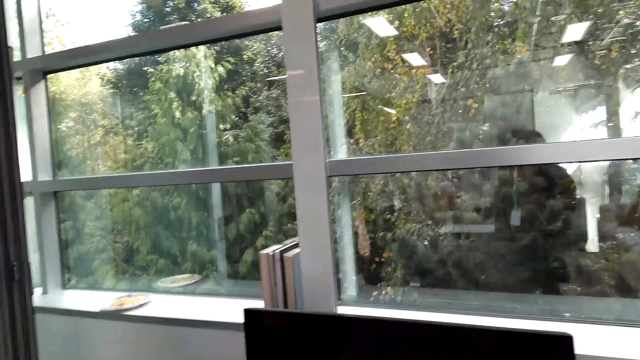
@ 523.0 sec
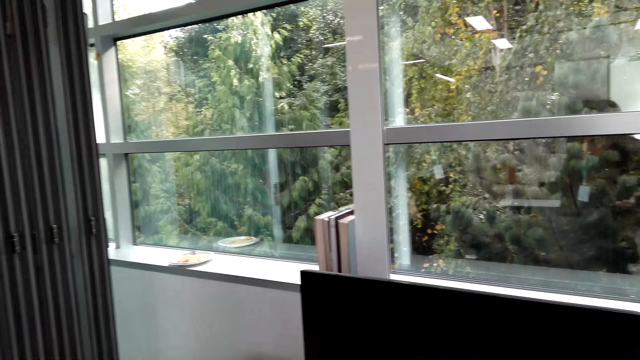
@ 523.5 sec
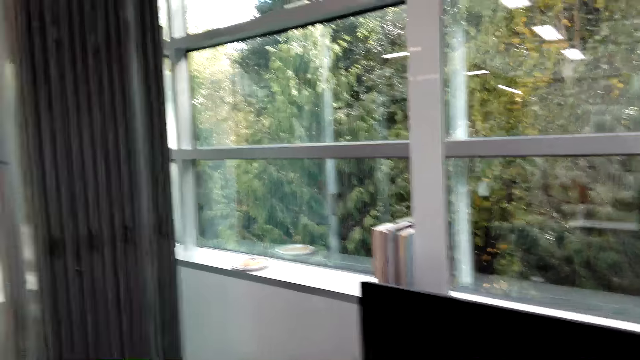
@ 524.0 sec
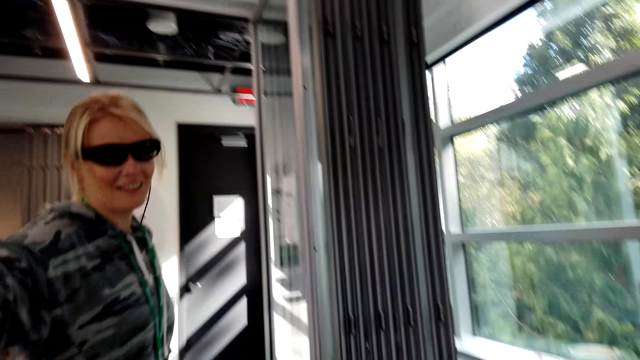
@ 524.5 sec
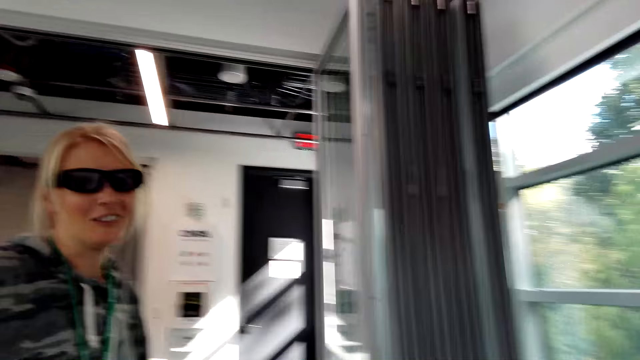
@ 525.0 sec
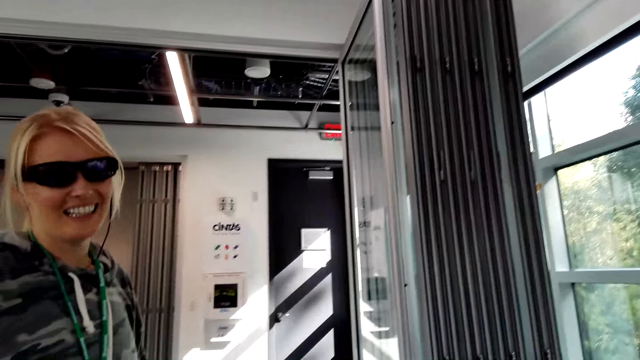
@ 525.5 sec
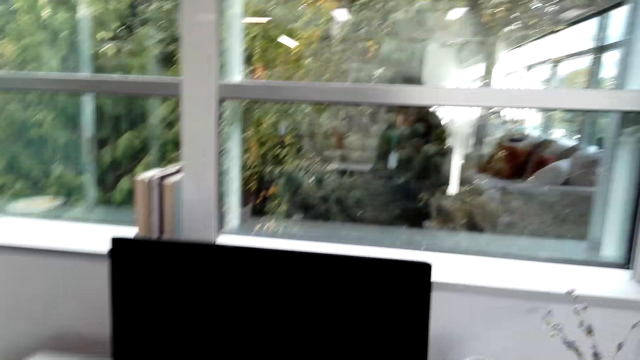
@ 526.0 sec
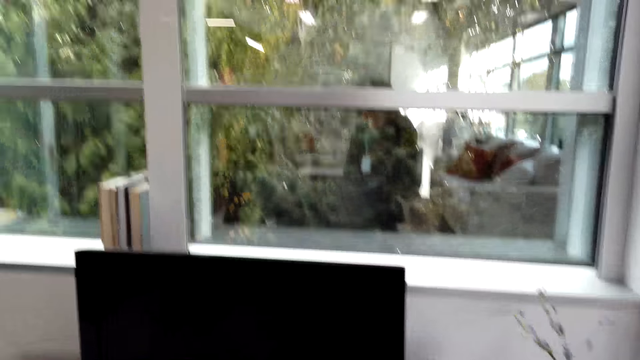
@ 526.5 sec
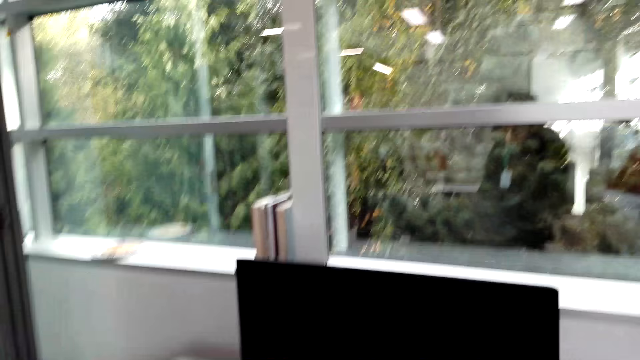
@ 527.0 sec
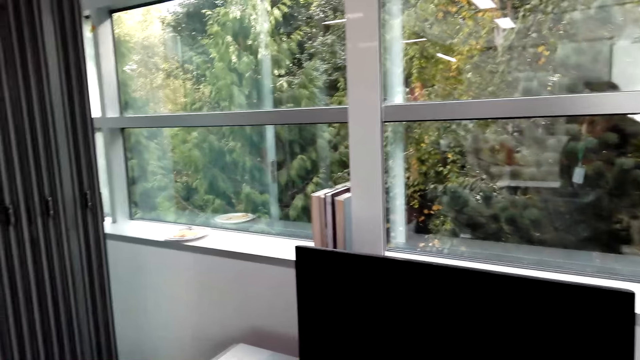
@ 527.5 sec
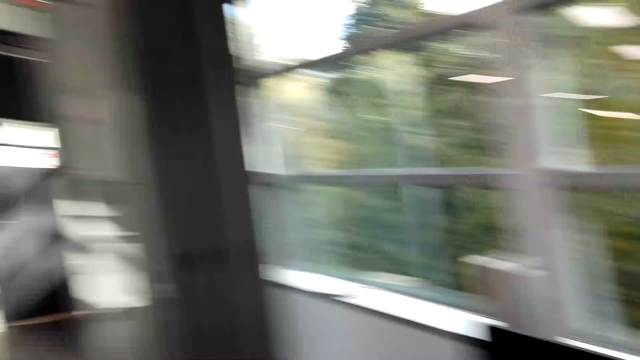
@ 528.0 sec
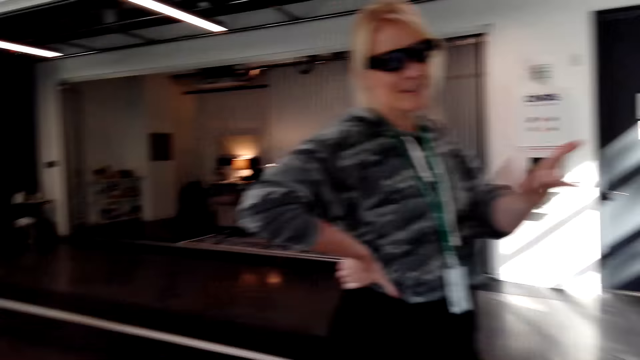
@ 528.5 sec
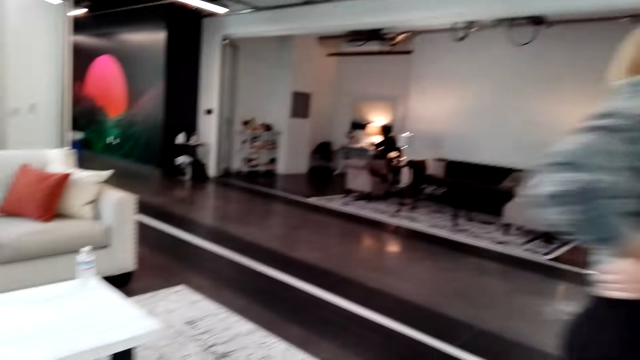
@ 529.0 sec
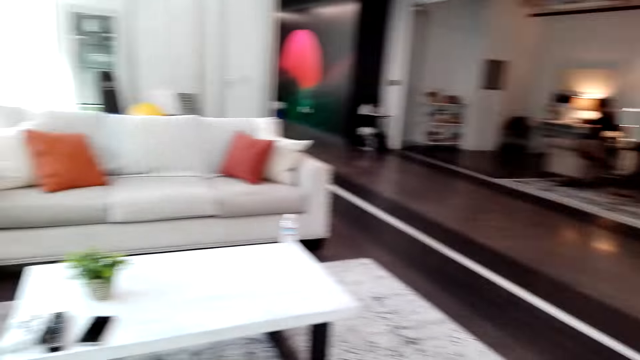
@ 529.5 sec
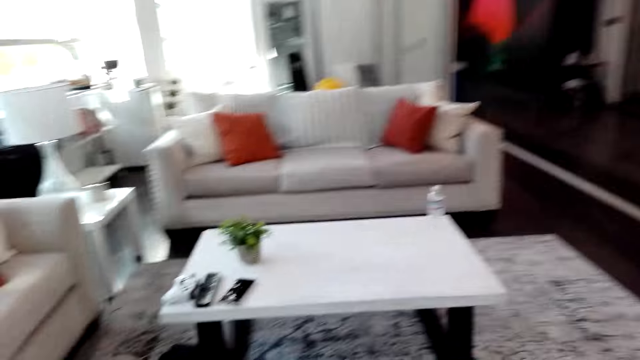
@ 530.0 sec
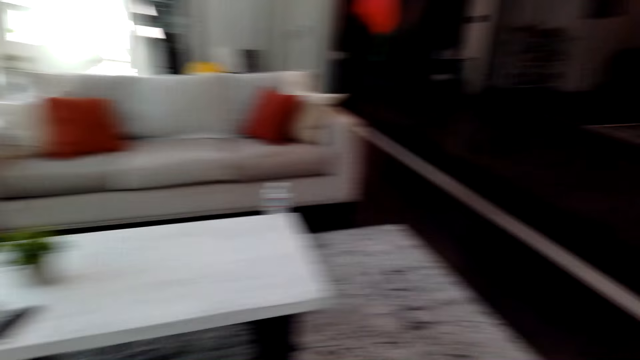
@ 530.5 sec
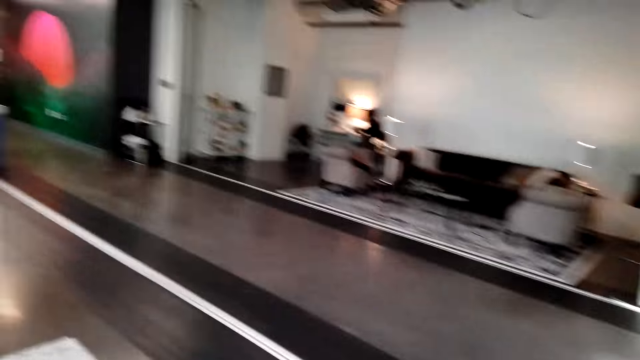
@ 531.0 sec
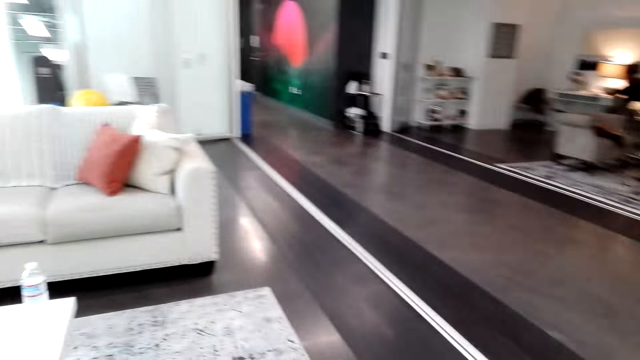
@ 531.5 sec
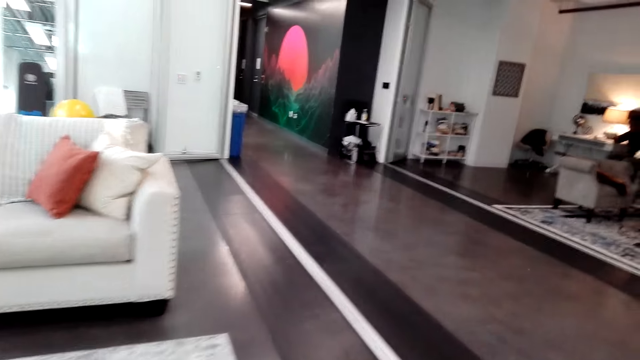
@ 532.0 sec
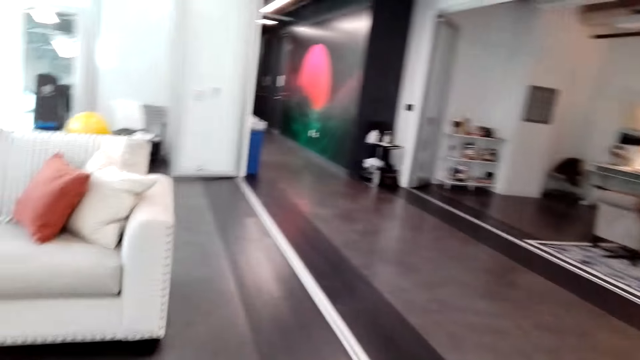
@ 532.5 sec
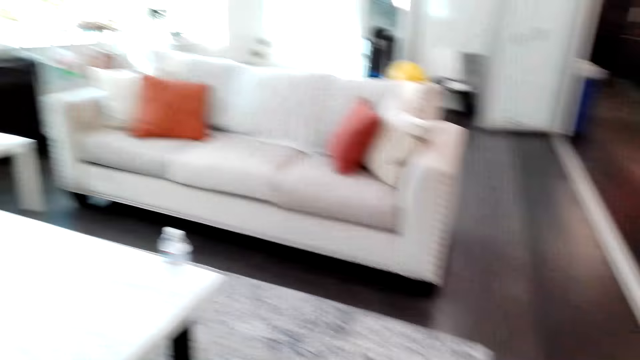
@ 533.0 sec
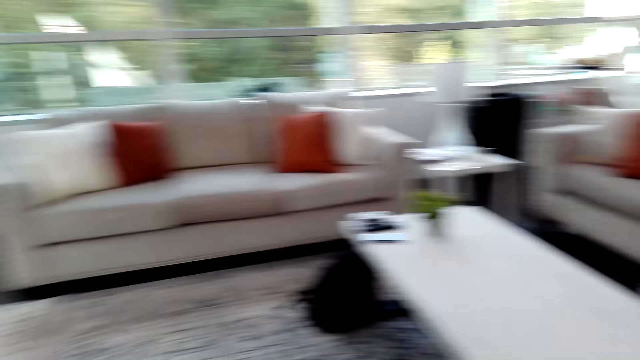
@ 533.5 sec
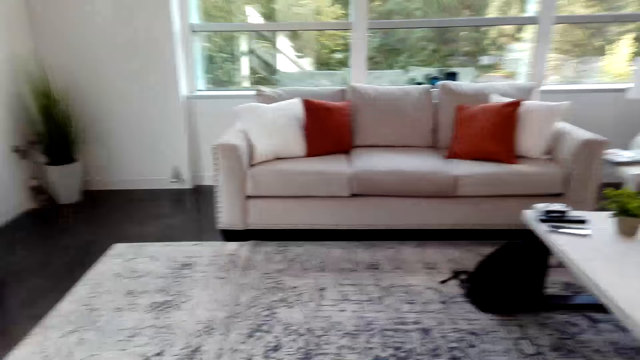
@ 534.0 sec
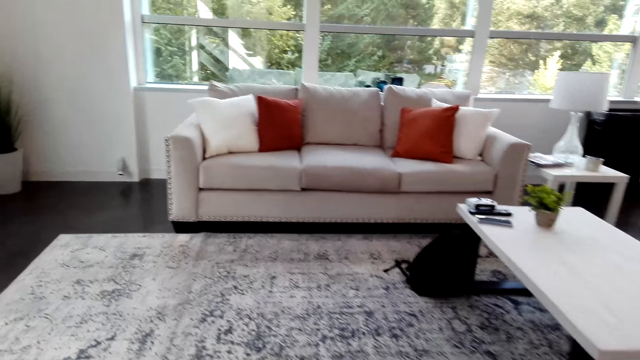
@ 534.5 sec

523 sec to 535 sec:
The camera wearer looks around.

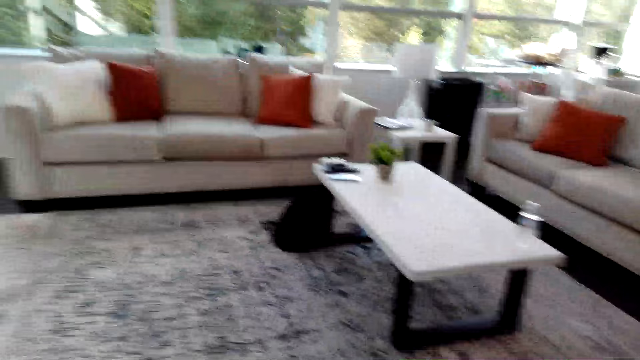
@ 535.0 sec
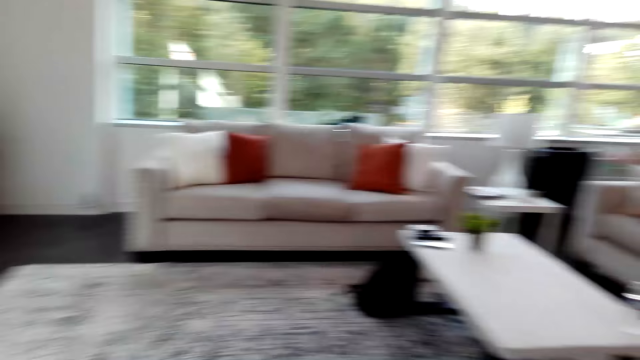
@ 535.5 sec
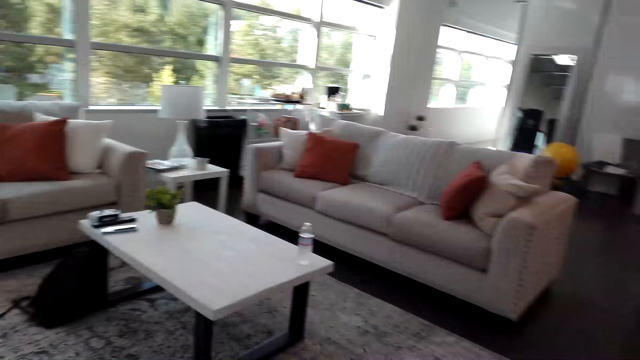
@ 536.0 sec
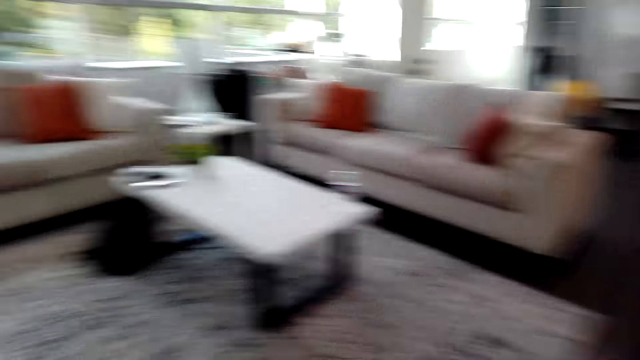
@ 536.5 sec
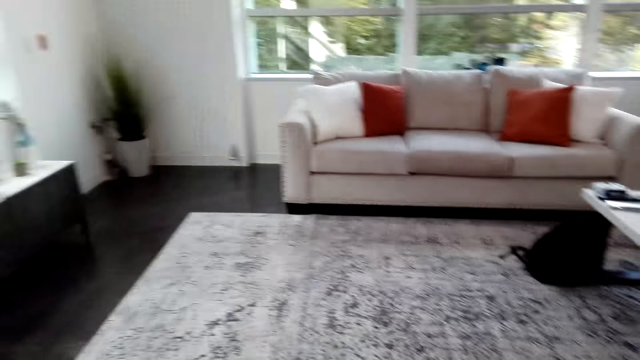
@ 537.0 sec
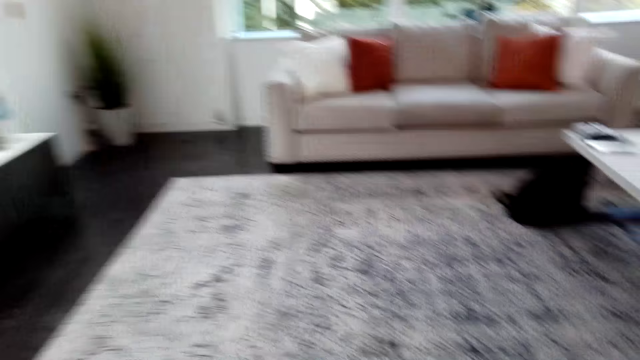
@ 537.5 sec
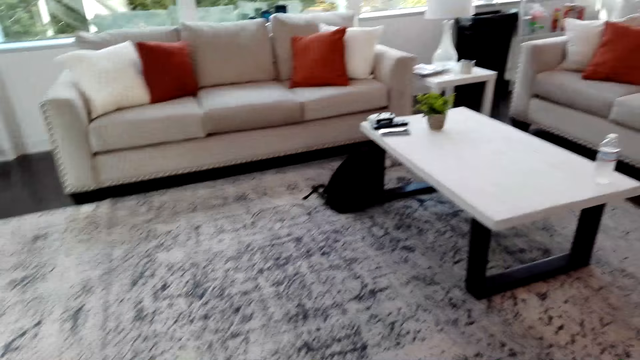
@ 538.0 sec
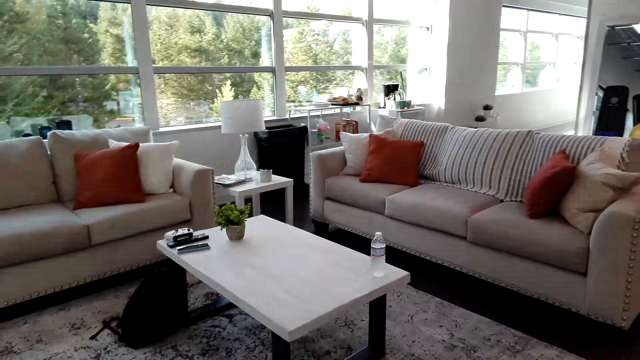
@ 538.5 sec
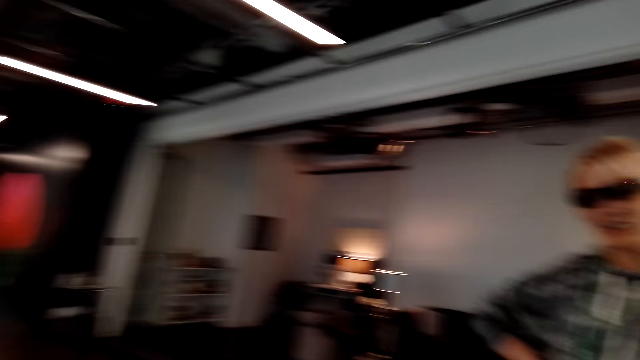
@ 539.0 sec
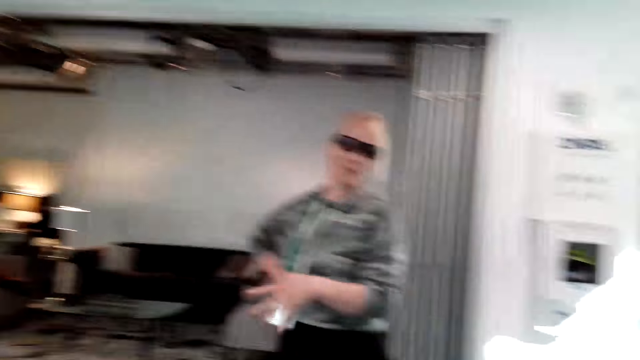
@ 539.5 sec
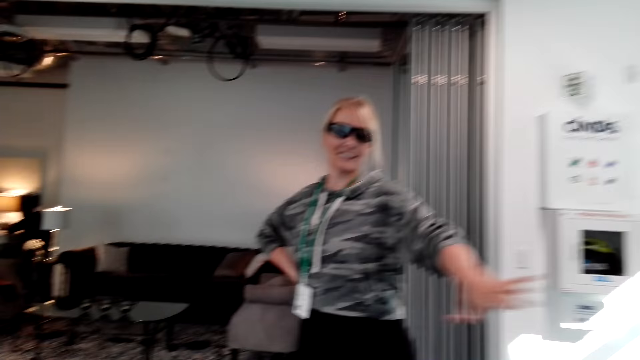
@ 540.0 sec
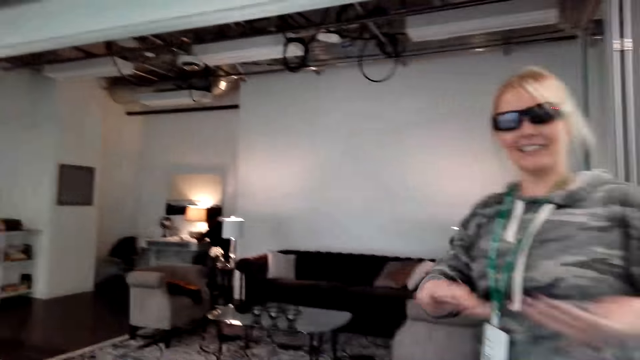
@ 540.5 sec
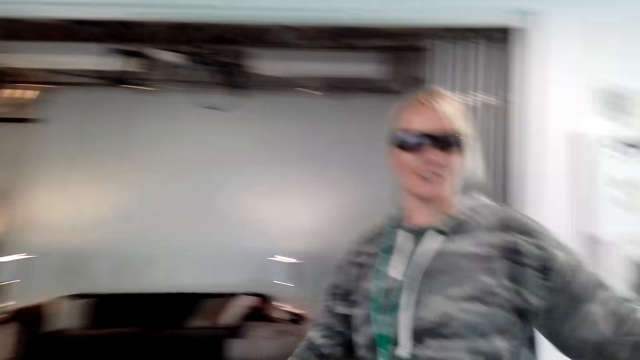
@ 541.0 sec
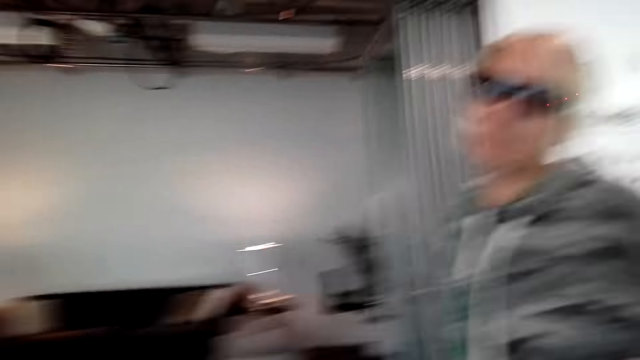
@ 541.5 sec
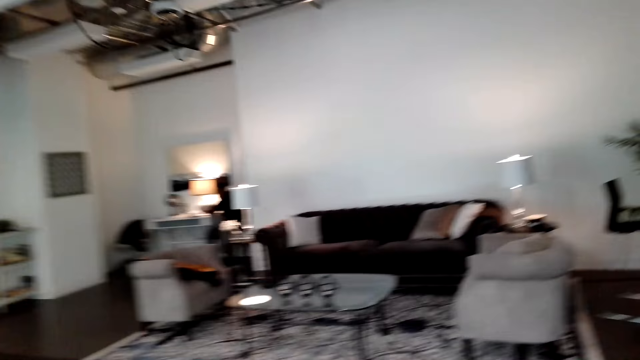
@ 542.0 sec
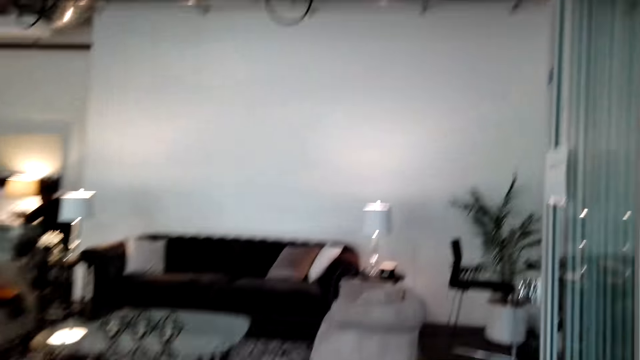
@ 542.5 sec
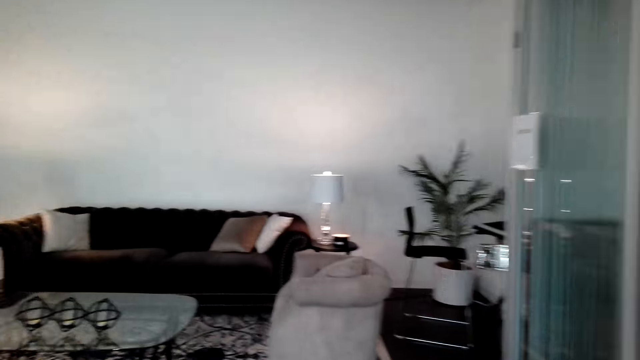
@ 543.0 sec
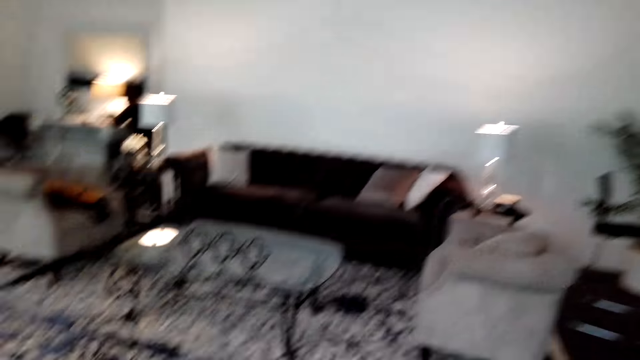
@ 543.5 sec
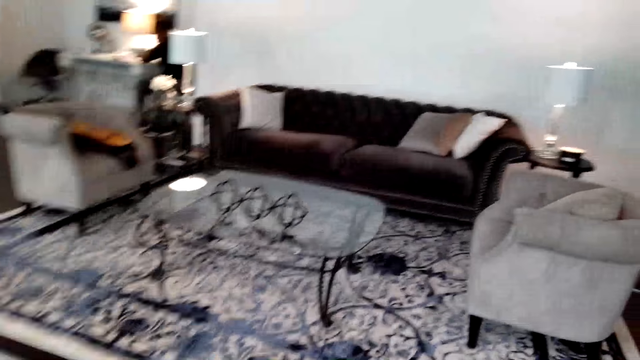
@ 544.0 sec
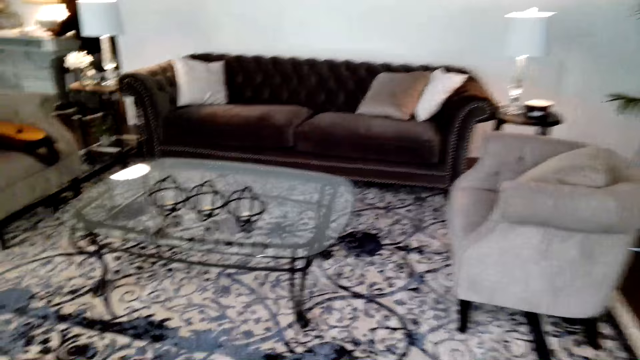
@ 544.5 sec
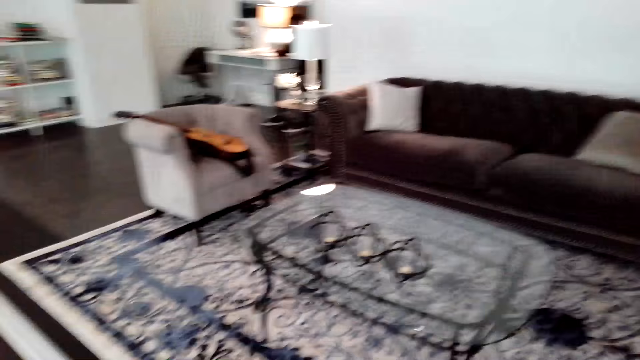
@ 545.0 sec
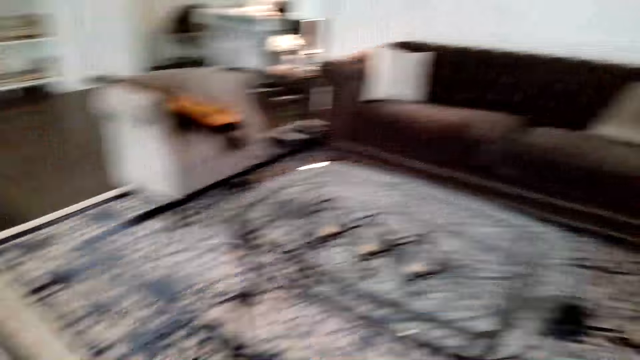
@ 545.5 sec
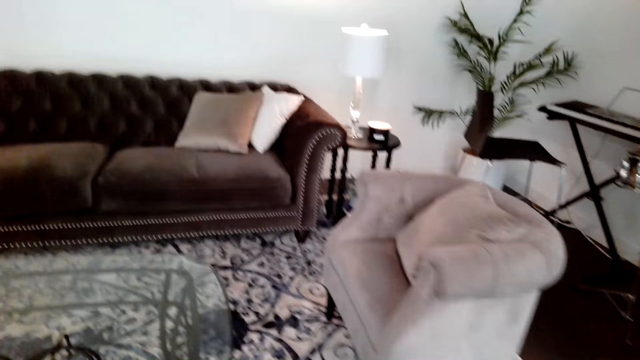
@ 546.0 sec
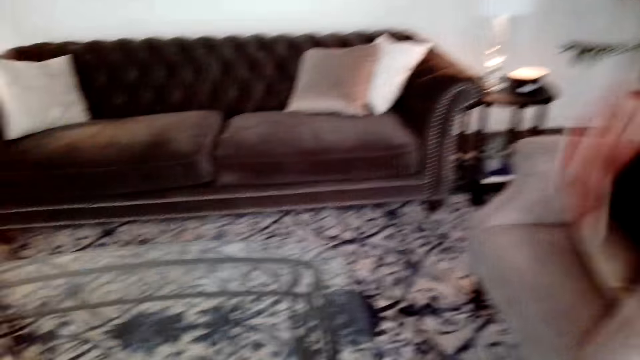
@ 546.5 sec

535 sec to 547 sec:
The camera wearer moves around.
